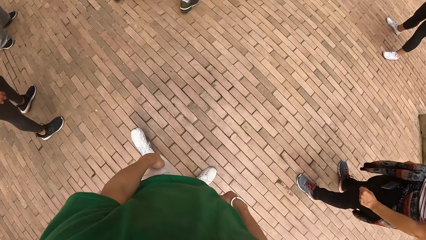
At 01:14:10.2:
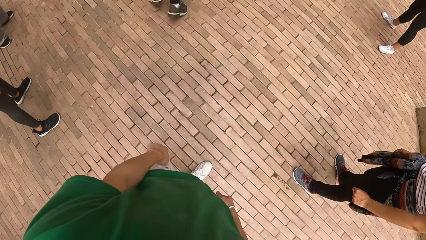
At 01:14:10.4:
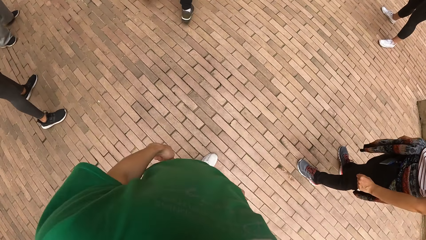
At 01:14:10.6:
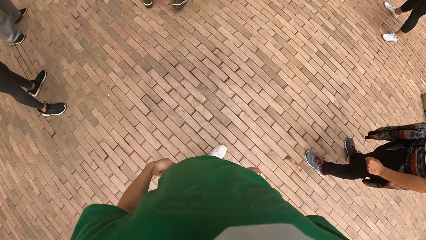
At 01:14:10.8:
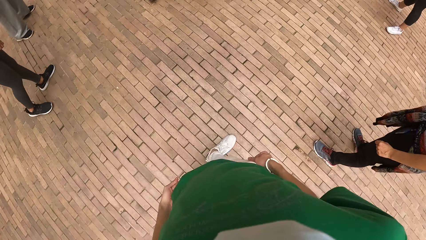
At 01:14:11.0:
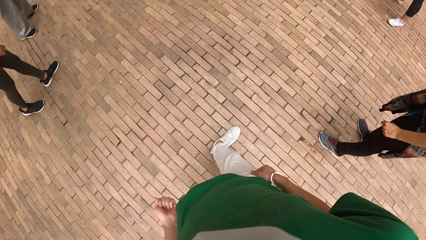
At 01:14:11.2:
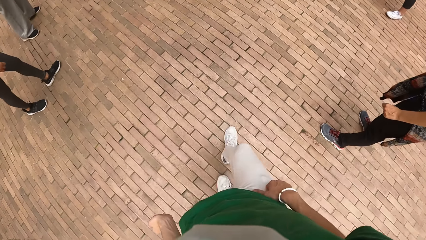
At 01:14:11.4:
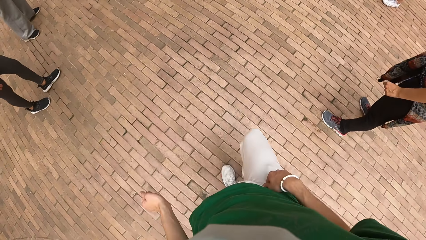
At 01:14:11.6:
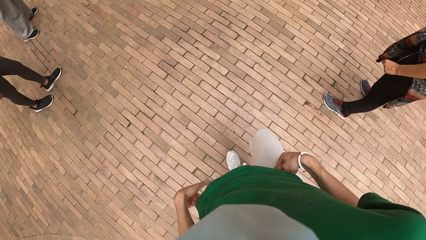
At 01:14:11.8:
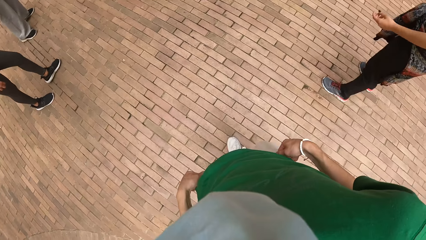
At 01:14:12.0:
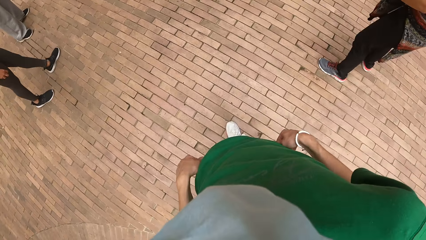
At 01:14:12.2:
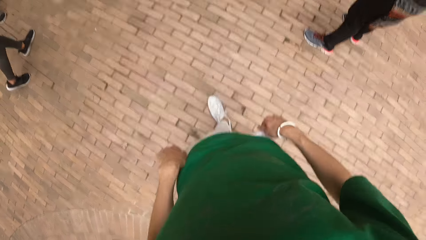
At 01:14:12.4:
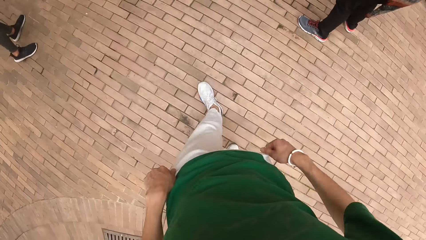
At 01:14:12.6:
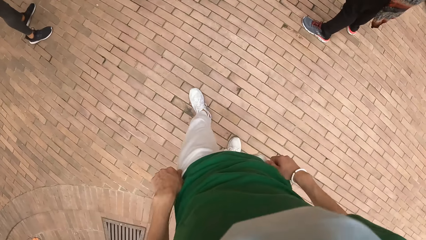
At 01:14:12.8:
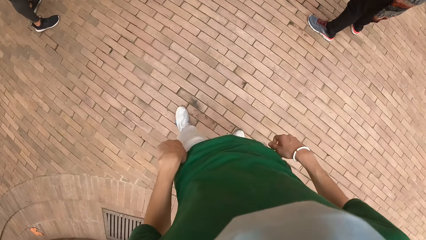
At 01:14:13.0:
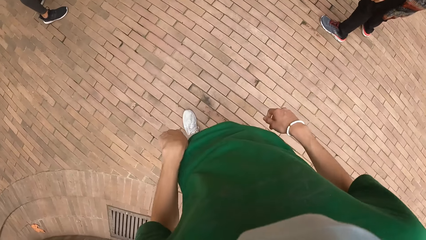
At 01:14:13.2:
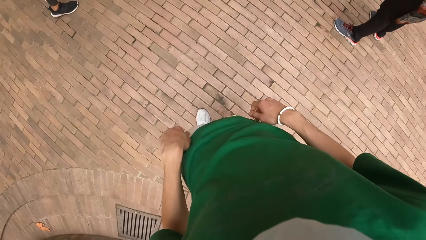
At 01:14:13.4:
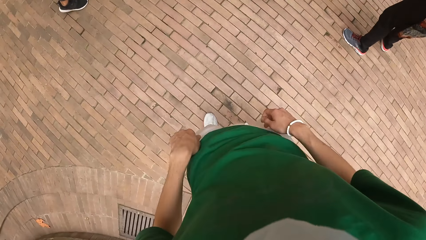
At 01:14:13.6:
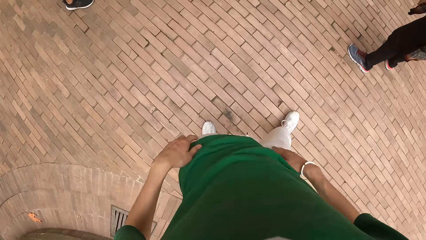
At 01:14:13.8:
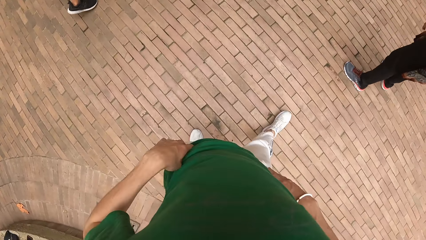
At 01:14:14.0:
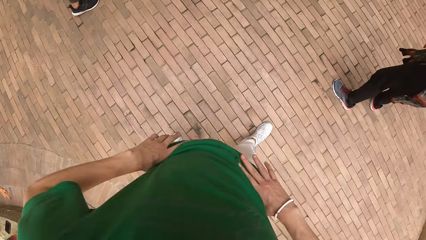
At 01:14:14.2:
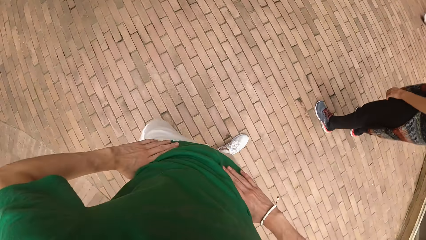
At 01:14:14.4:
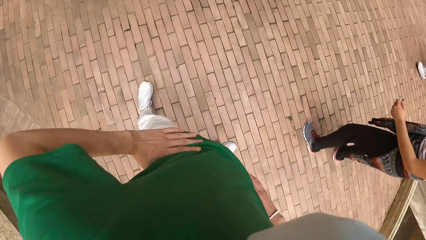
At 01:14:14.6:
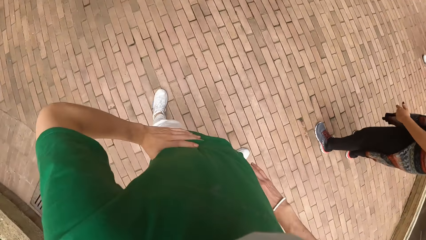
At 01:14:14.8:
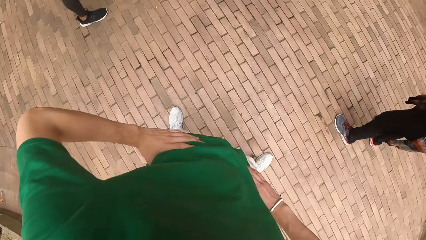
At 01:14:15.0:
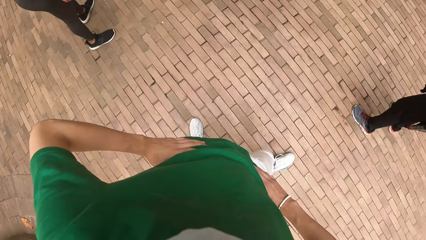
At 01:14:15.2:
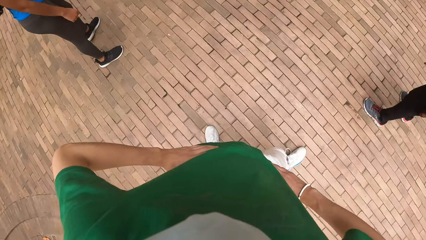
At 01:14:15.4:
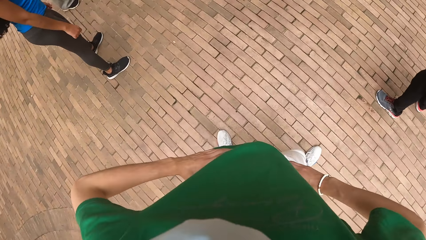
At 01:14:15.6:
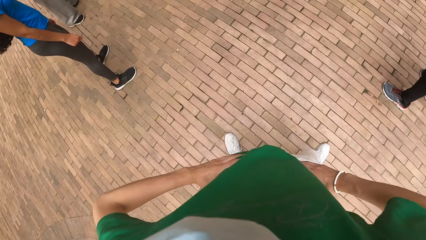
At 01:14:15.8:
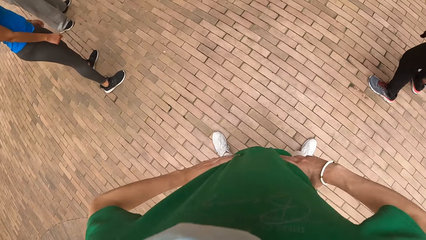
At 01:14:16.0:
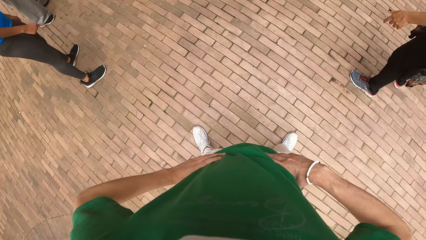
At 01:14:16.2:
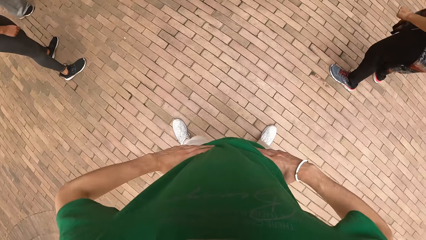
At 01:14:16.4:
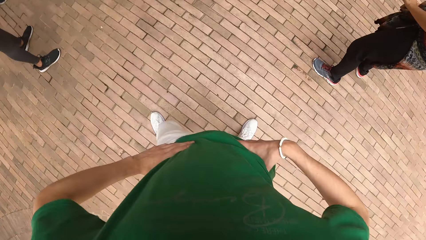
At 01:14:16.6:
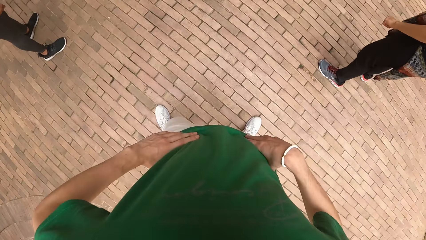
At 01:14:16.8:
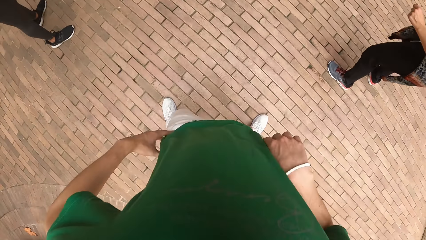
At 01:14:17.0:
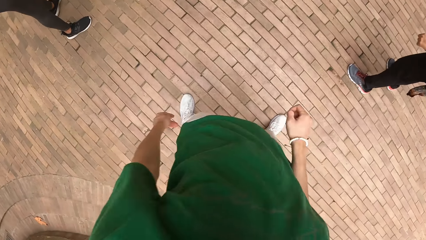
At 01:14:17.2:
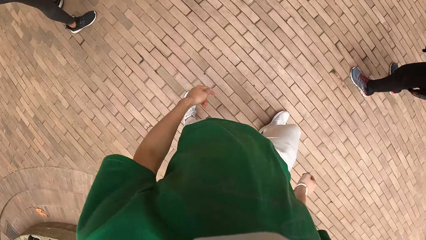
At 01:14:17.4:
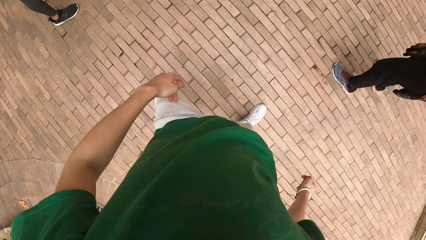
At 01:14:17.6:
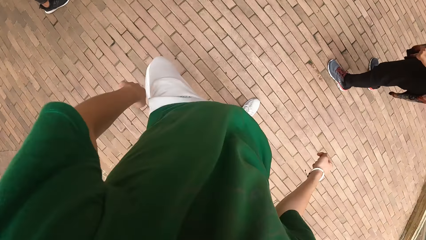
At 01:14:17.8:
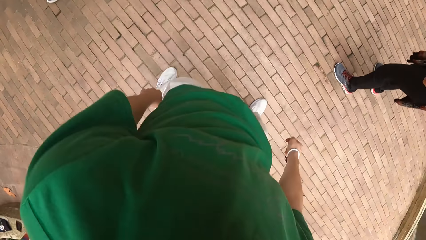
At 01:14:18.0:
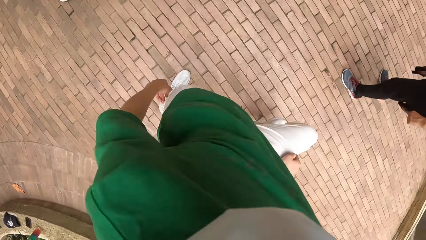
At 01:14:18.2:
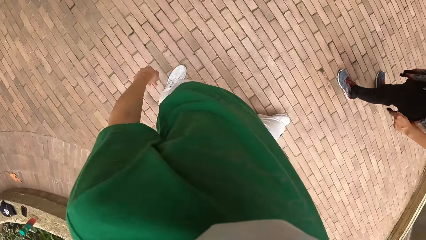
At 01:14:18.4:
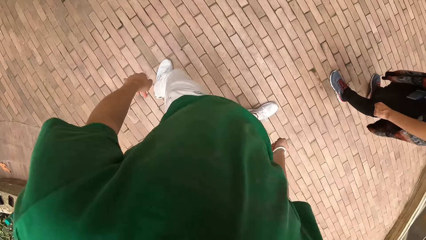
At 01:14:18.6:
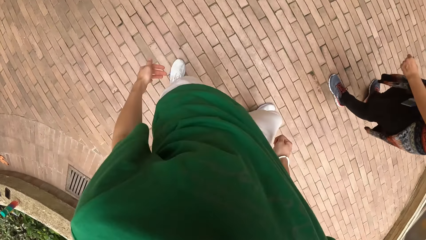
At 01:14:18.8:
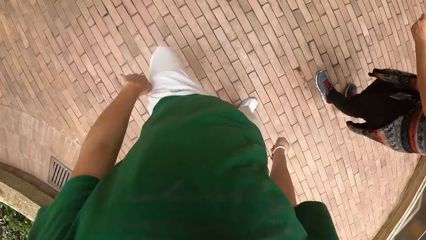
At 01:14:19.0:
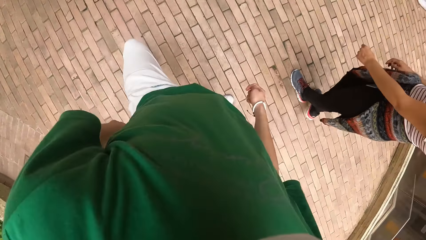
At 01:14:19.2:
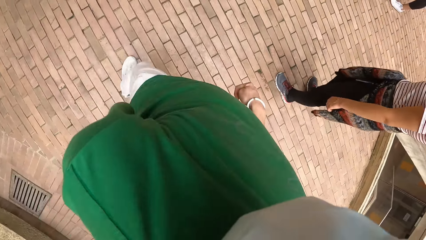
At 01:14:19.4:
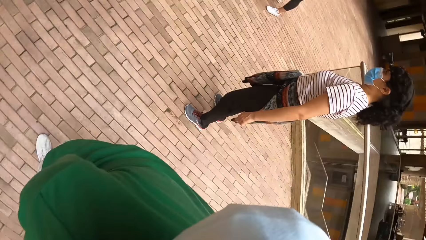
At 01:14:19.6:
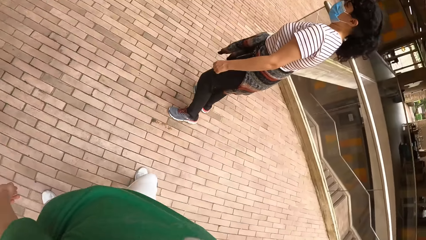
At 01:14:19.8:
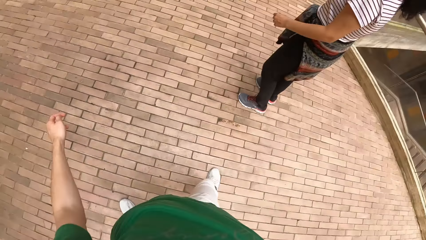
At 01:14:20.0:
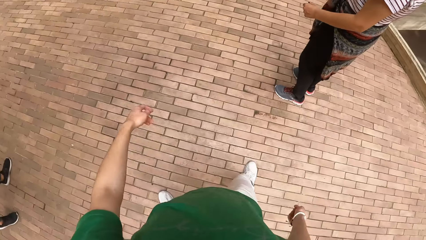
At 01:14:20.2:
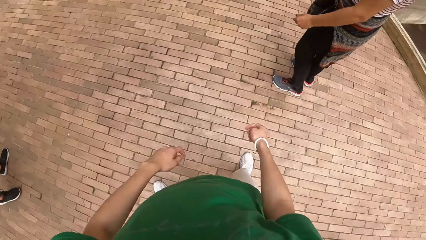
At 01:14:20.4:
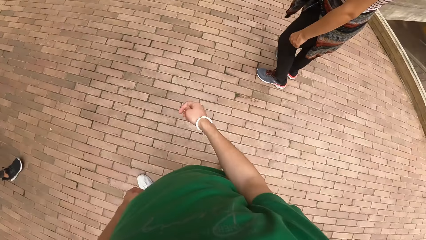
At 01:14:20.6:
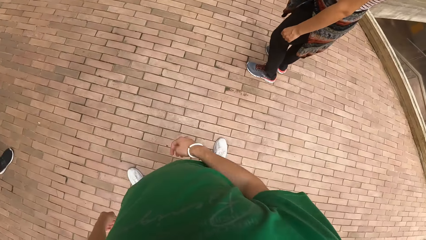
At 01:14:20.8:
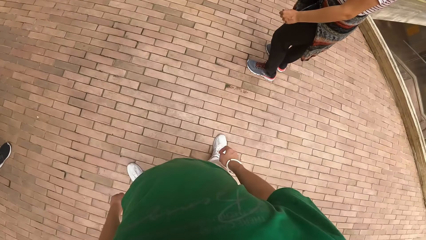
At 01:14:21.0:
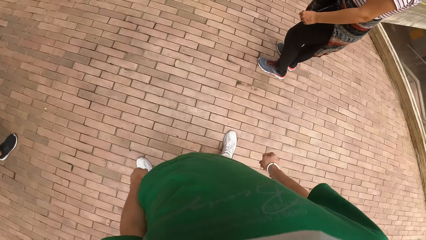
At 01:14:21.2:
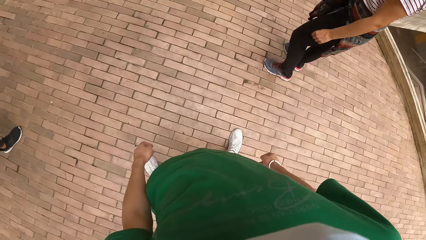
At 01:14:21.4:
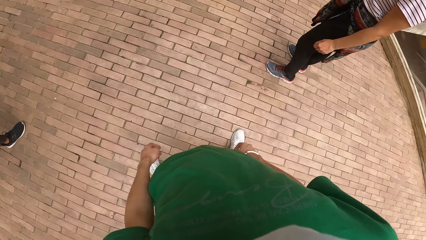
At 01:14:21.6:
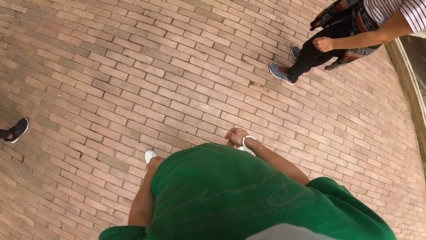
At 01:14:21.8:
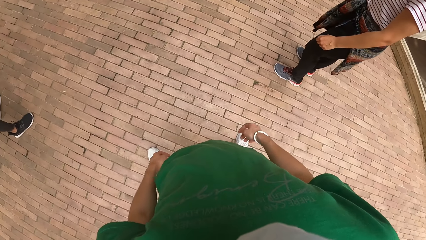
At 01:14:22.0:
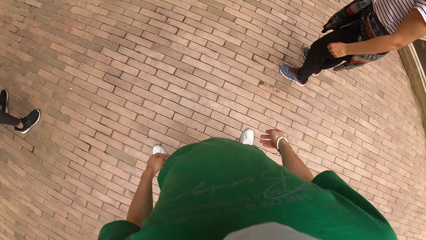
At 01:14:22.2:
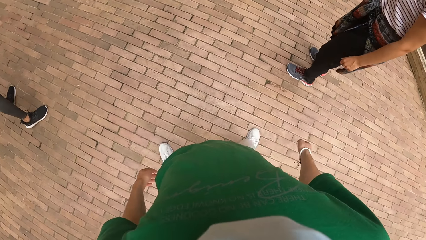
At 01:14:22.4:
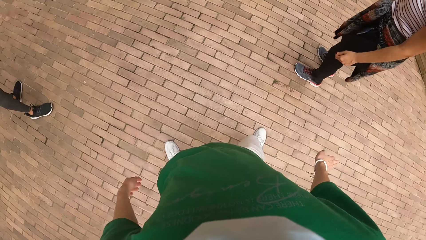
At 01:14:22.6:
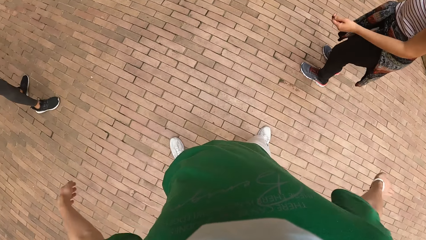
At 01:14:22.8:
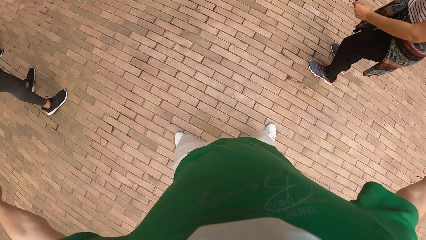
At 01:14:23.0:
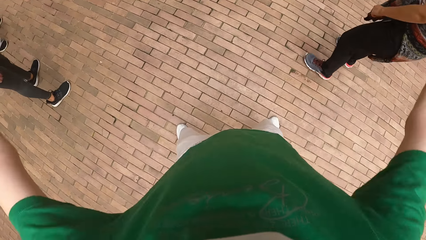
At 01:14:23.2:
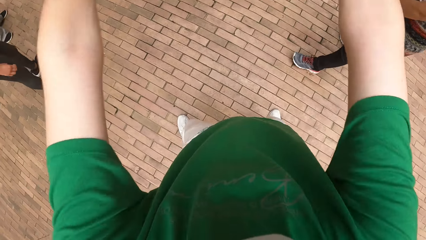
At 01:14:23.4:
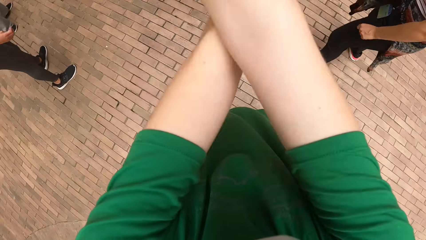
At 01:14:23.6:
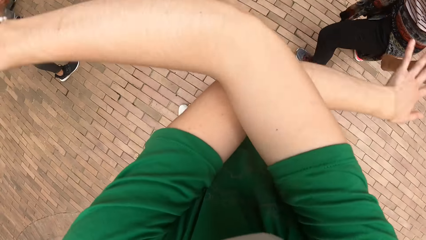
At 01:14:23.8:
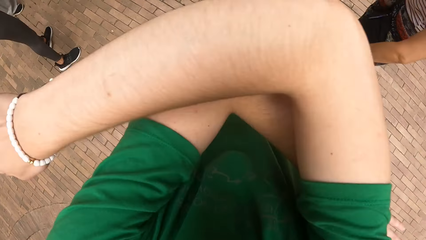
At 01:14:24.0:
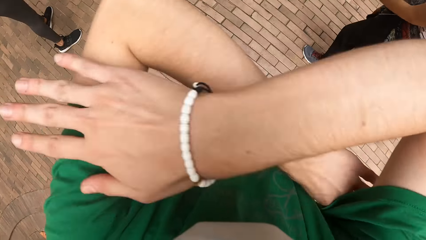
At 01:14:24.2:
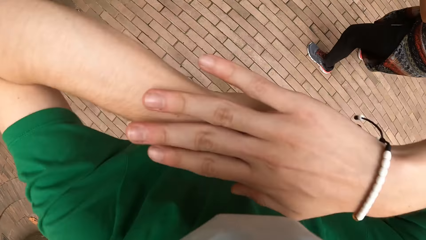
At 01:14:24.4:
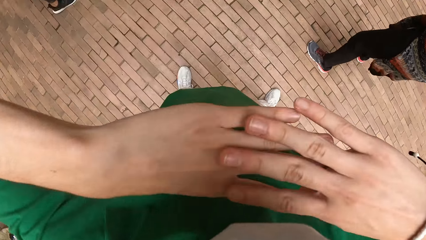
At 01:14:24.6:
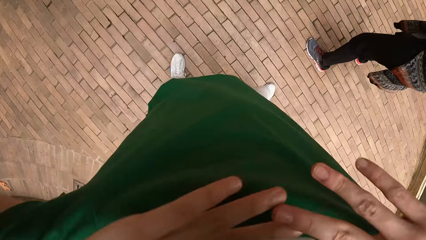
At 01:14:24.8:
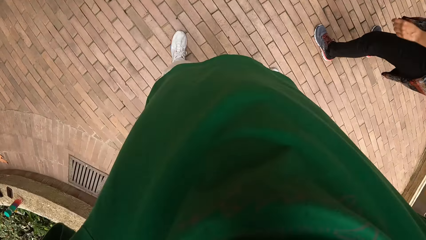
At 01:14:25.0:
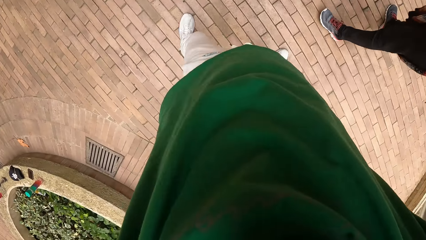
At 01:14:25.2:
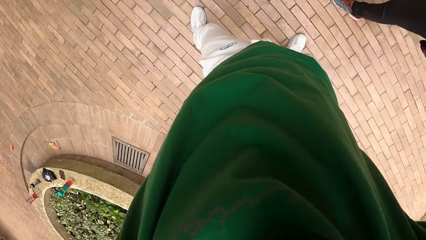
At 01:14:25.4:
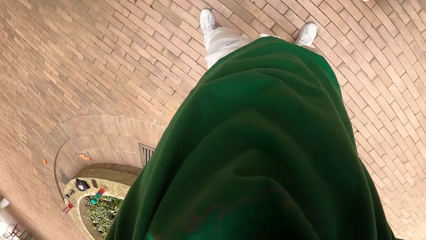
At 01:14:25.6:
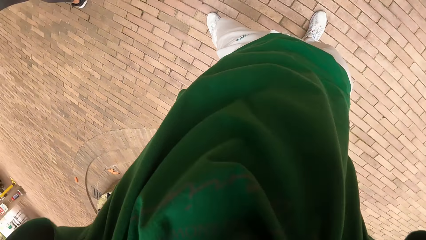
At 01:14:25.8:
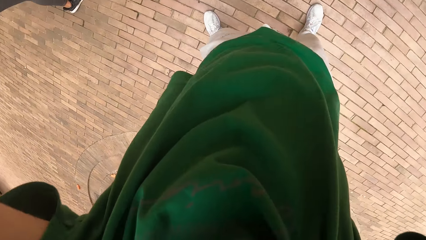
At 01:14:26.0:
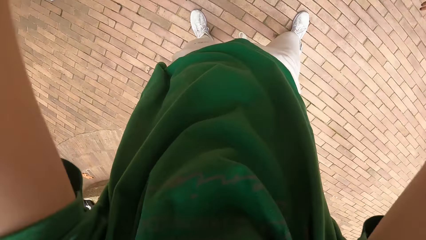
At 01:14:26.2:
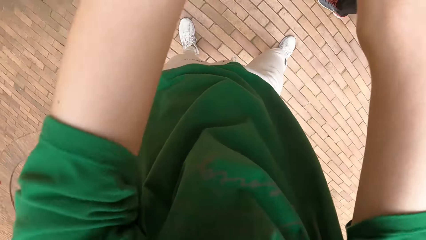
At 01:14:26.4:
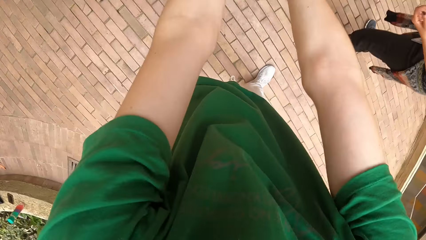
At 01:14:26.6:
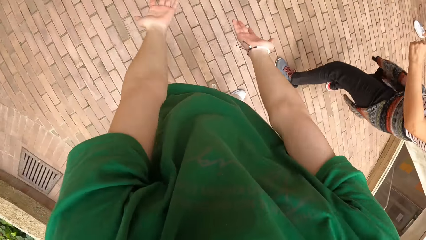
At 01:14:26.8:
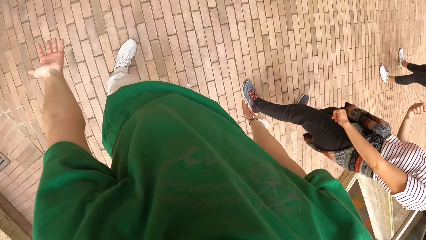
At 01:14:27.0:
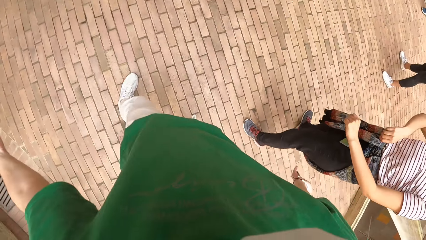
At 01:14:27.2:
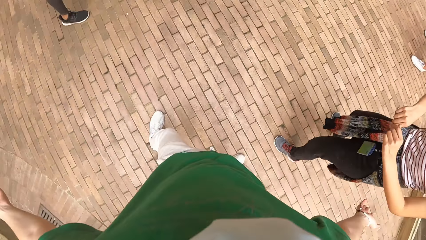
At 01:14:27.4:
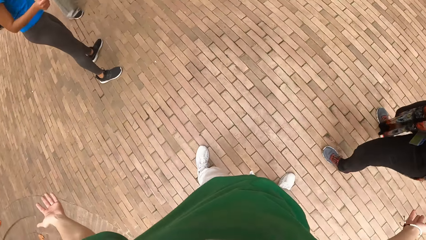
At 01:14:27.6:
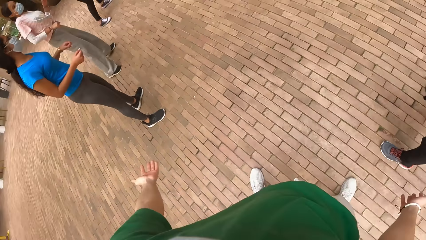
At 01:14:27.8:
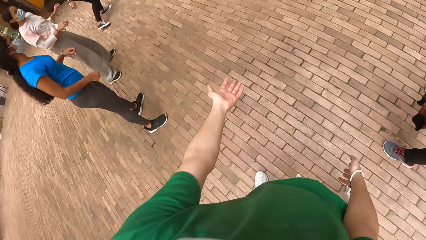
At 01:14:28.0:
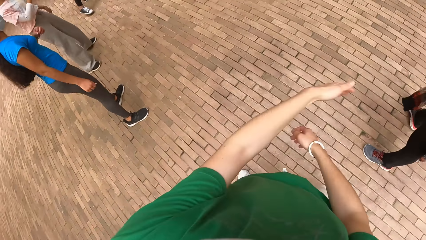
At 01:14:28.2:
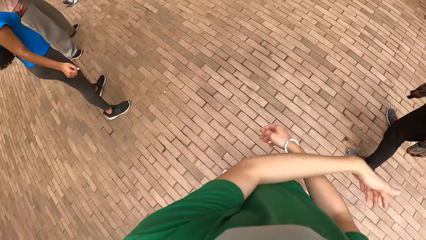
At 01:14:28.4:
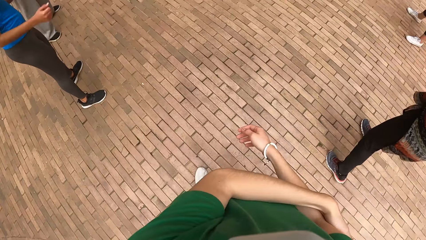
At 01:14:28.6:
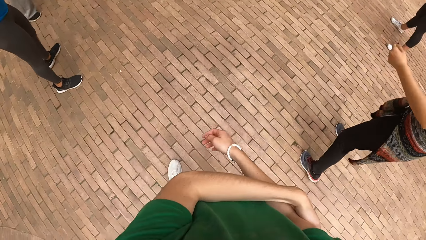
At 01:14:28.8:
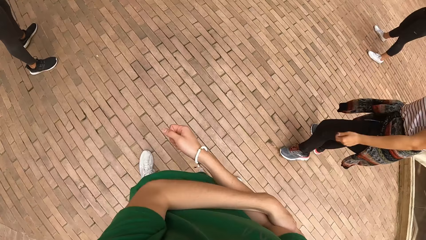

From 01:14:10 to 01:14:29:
The camera wearer moves around. A woman makes dance moves. Another woman looks around. The camera wearer makes dance moves. The other woman looks around. The camera wearer looks around and makes dance moves. The first woman makes dance moves, moves around, makes dance moves. The other woman stands close to the first woman.
